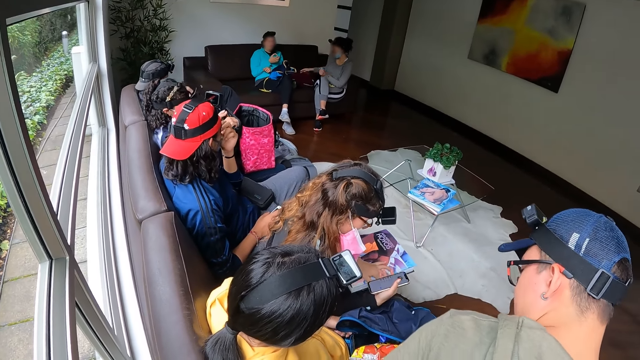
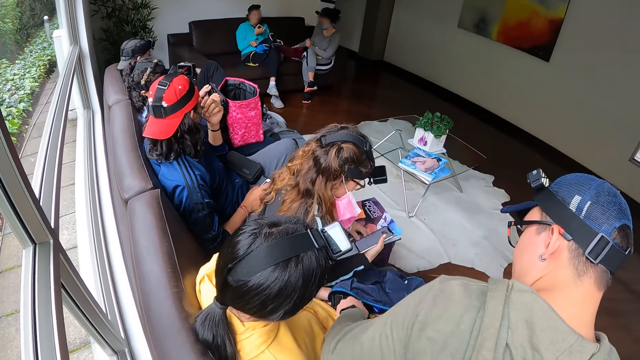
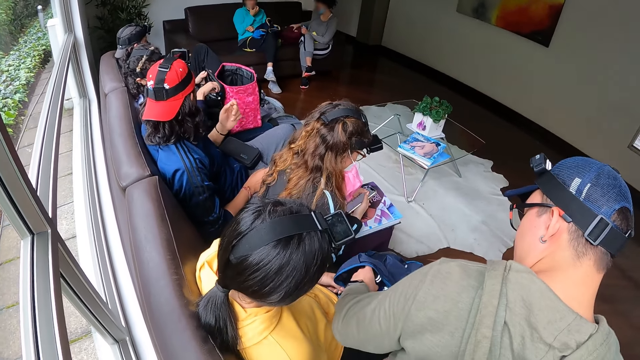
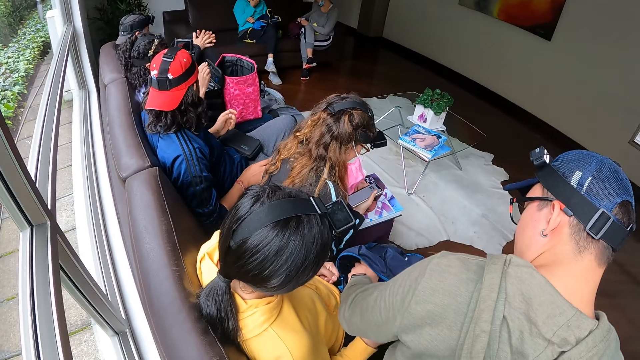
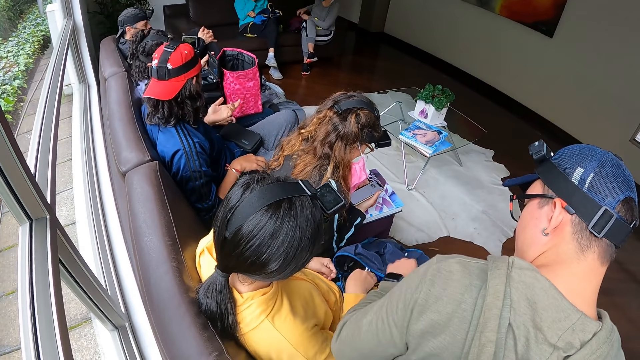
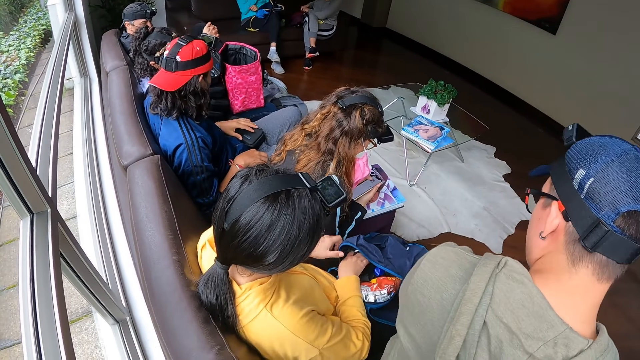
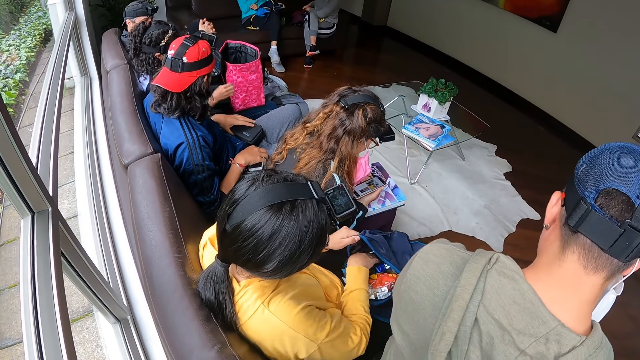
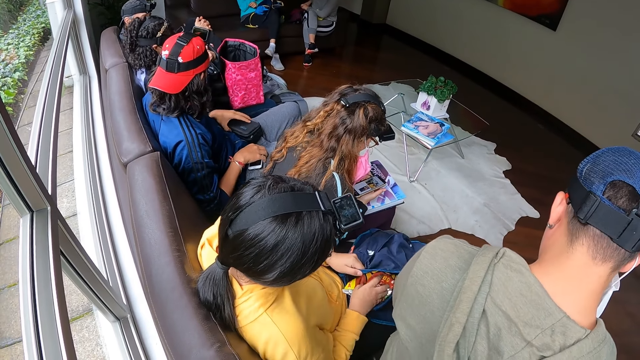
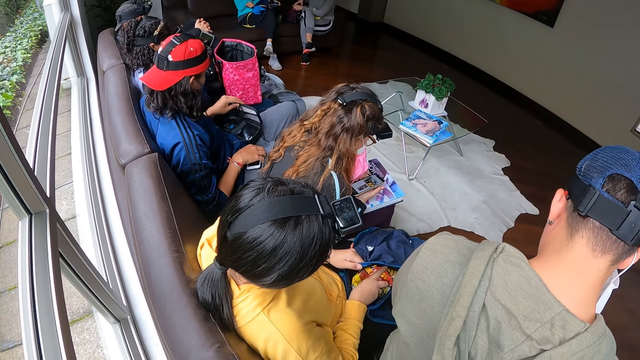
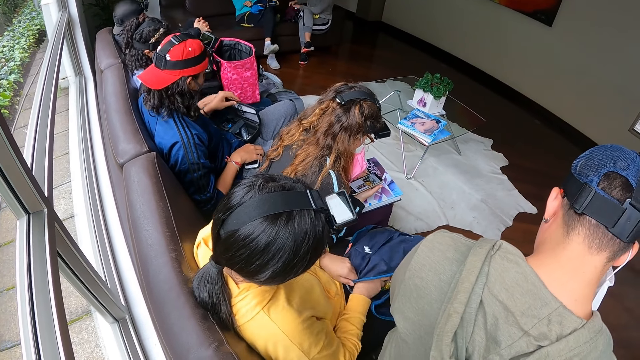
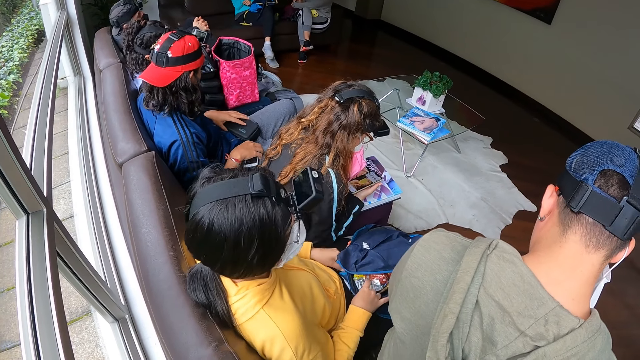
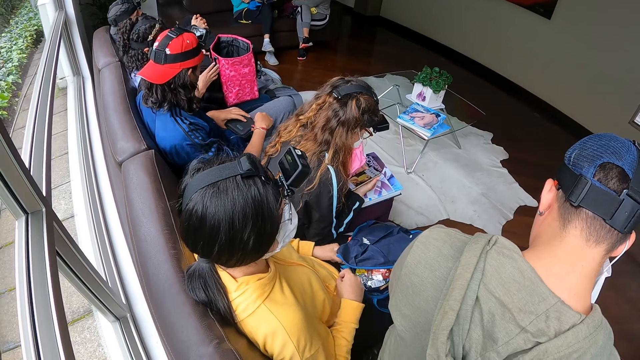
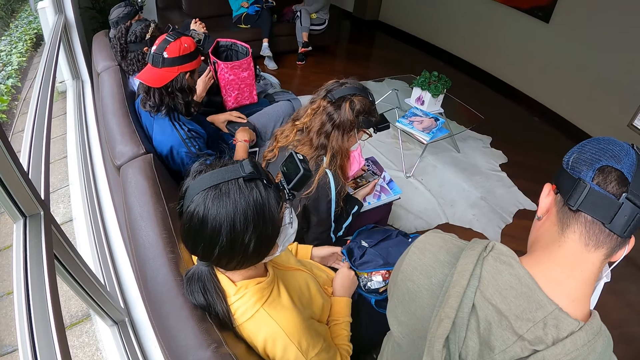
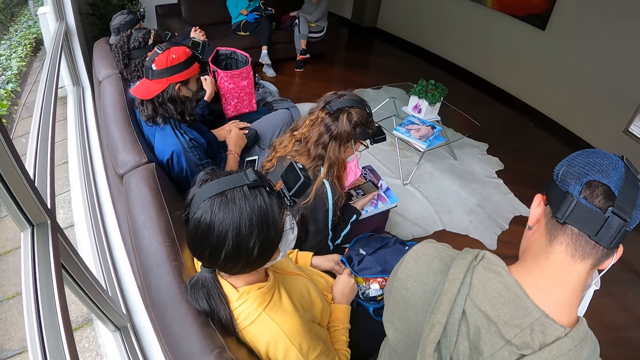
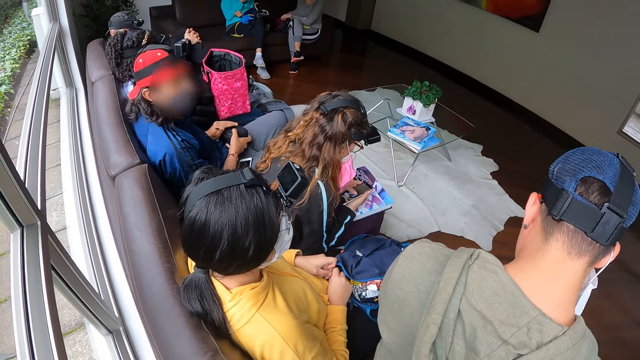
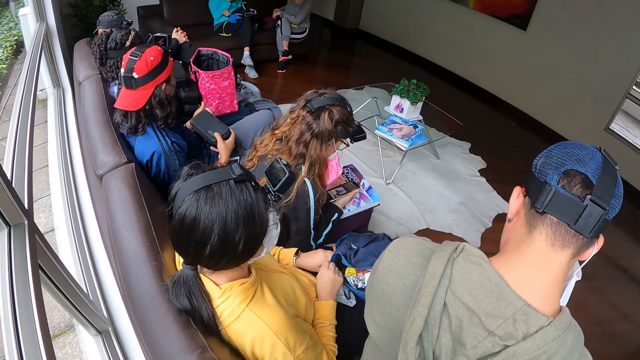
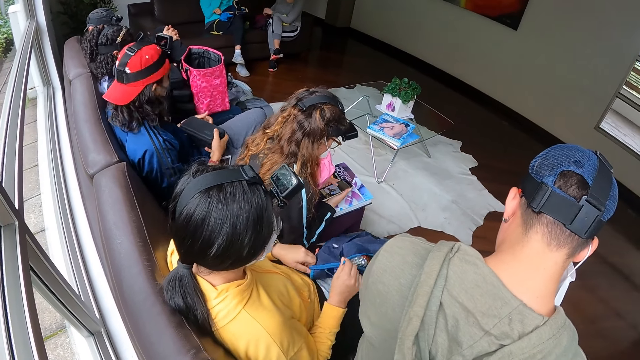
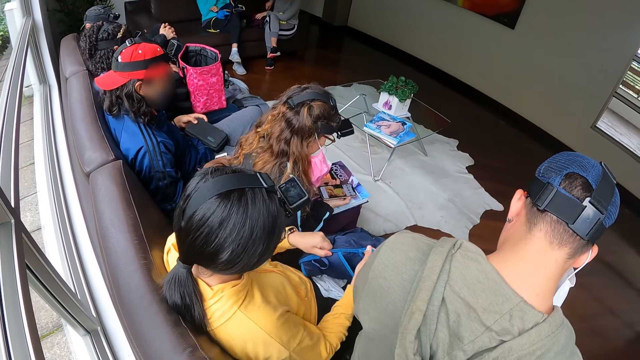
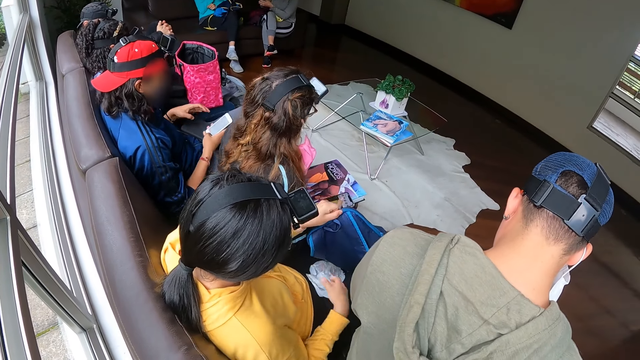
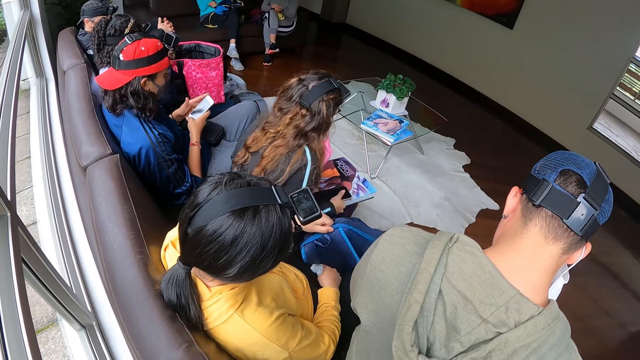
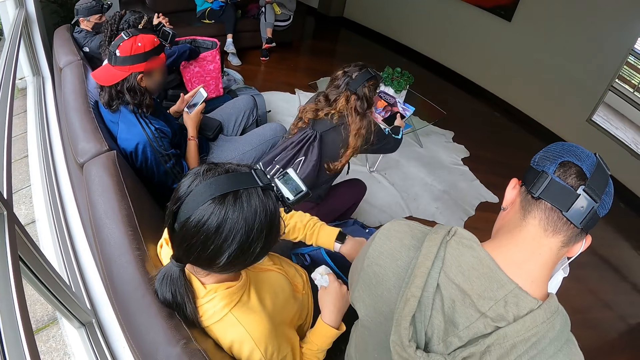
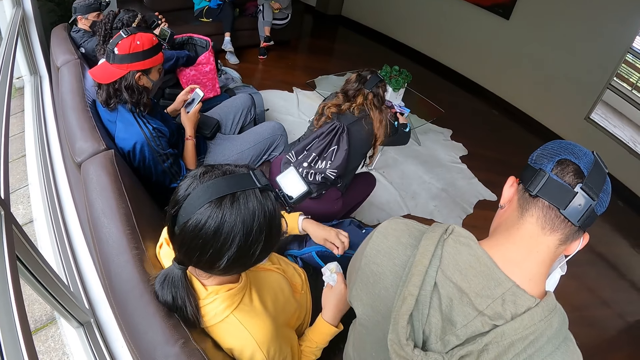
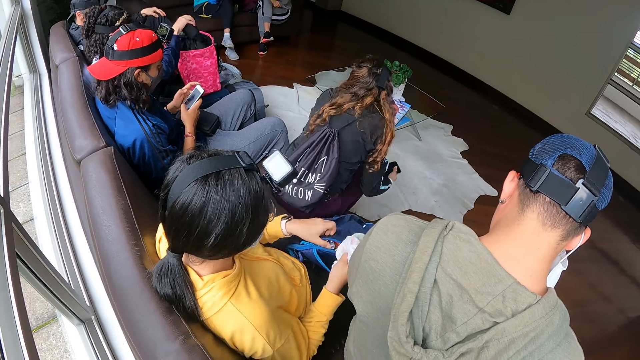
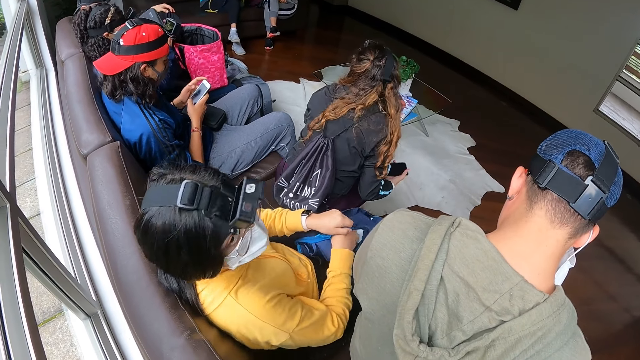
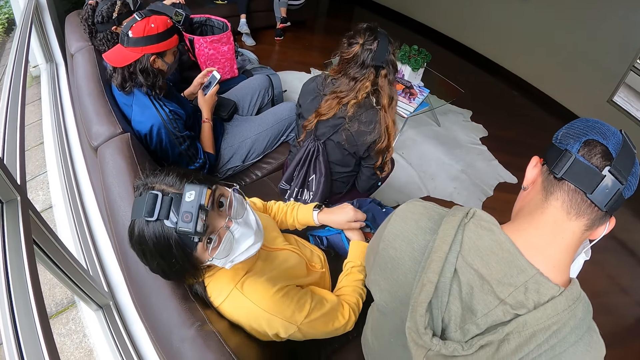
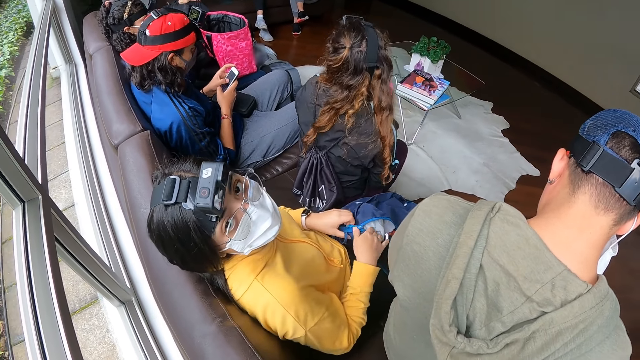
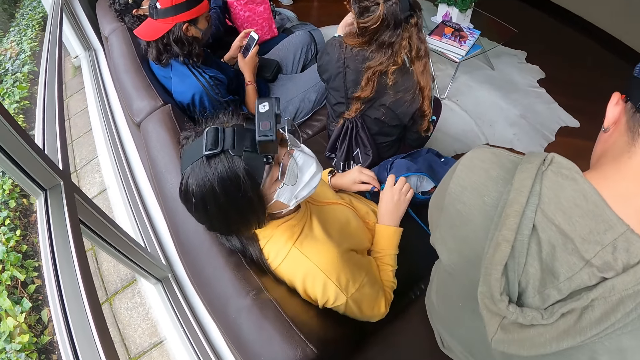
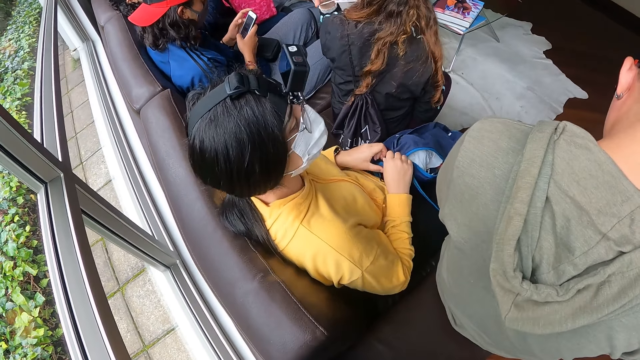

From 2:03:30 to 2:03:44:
A woman adjusts a nylon pack in a bag with her right hand. A man picks up the phone with his right hand. Another woman drops the book on a table with both hands. The first woman drops the cloth in the bag with her right hand.

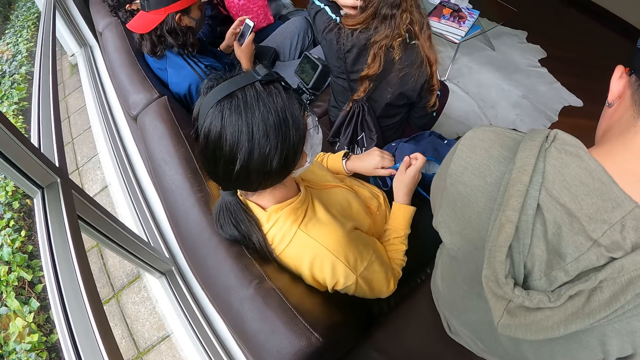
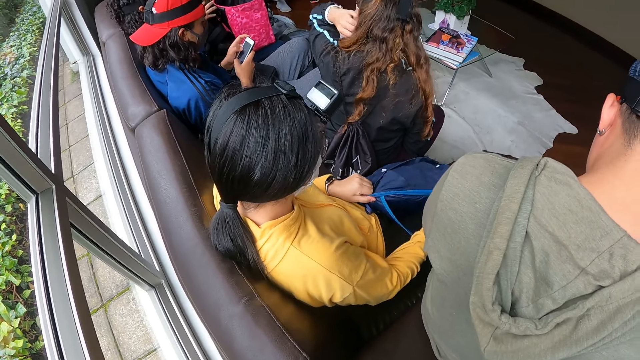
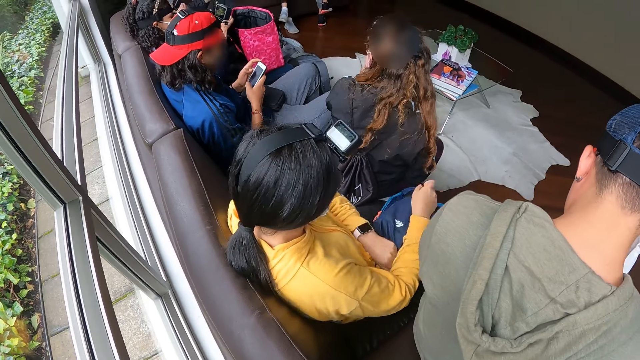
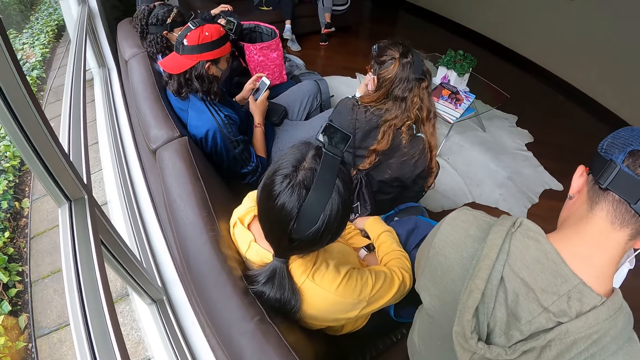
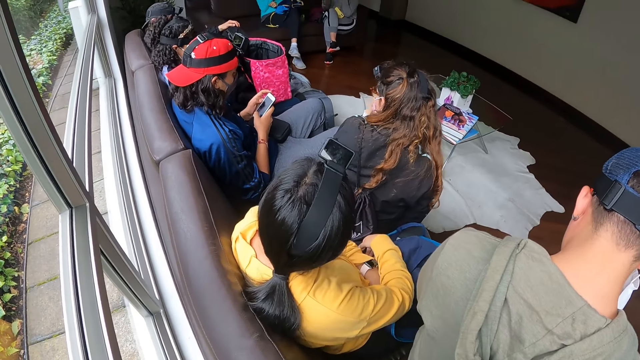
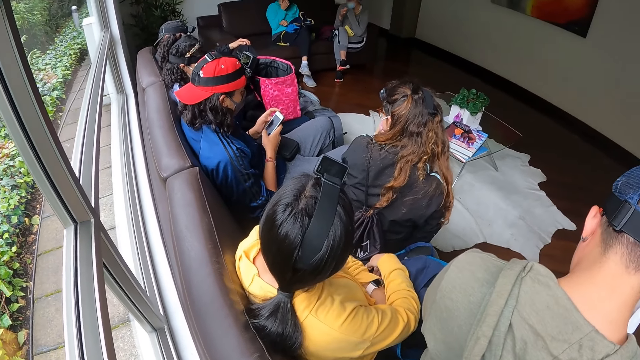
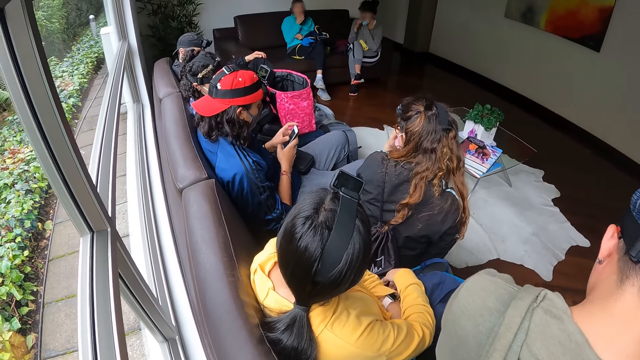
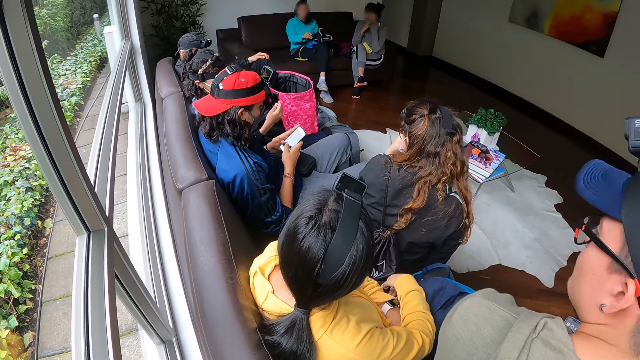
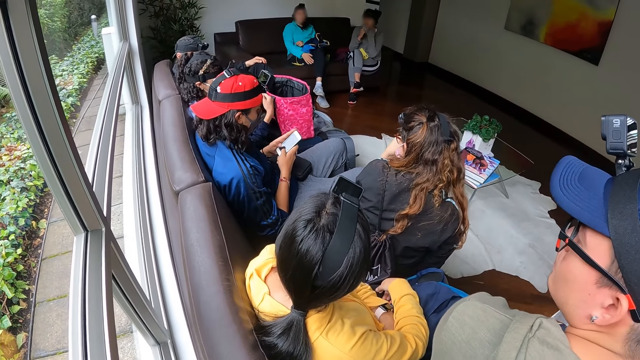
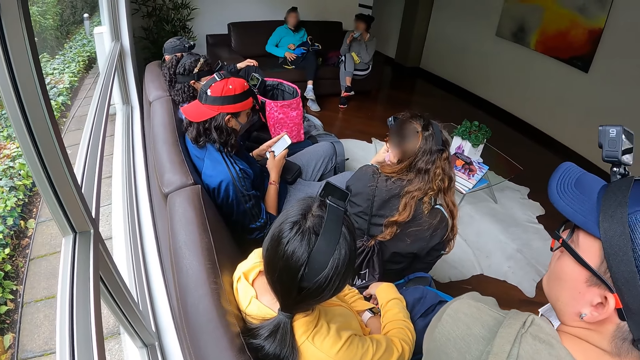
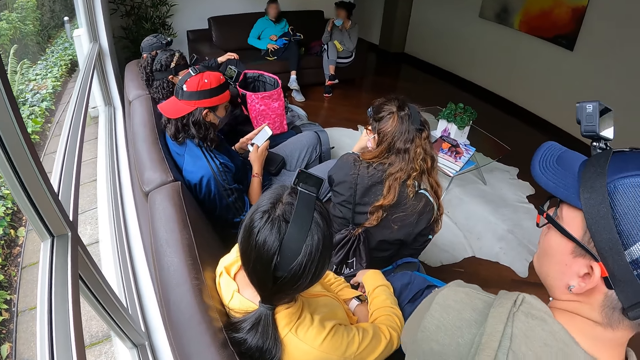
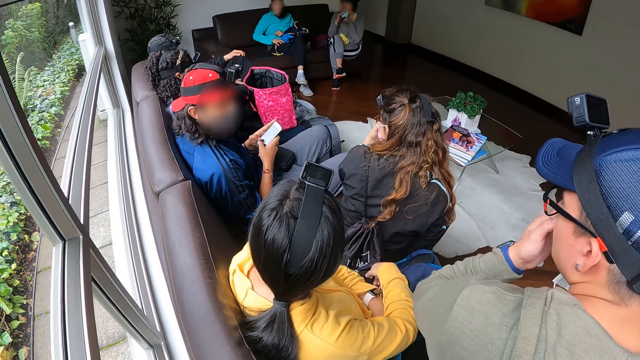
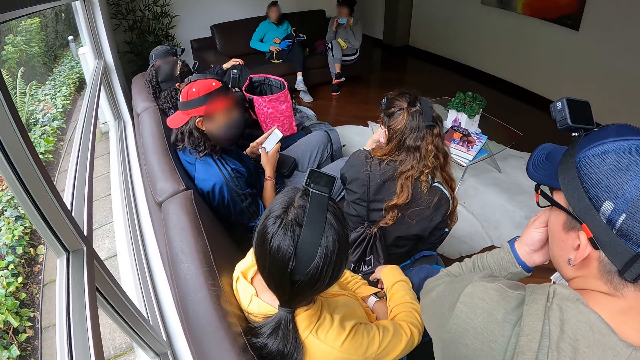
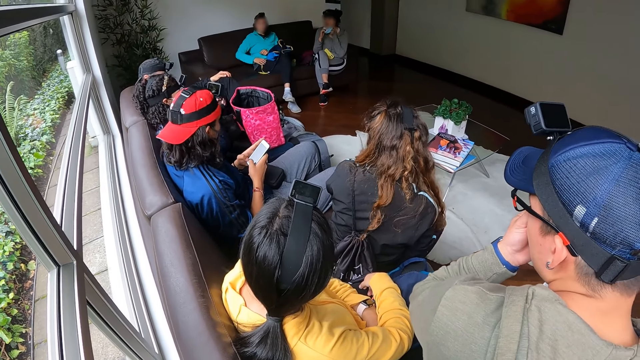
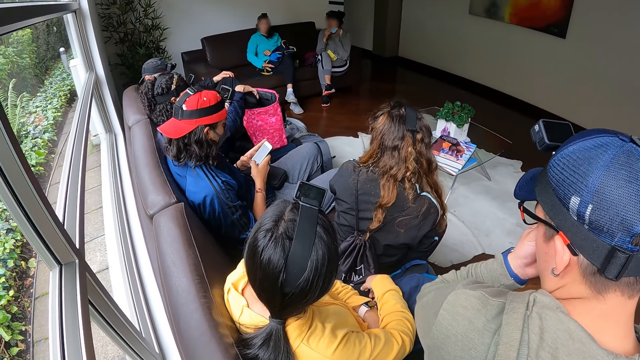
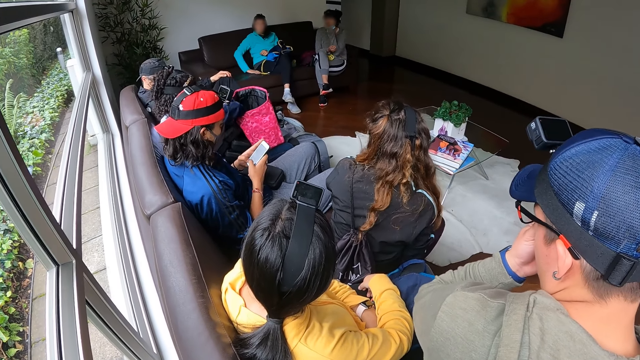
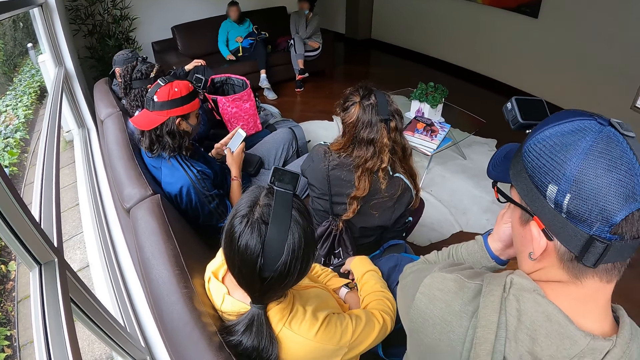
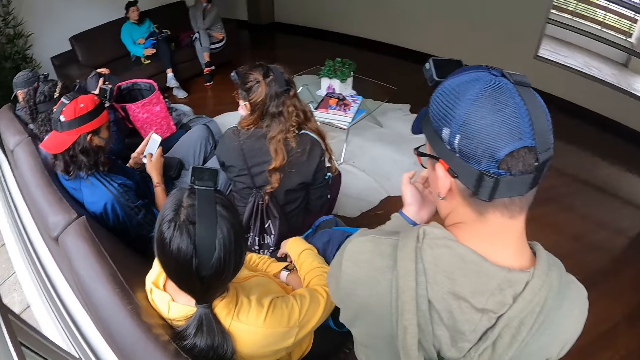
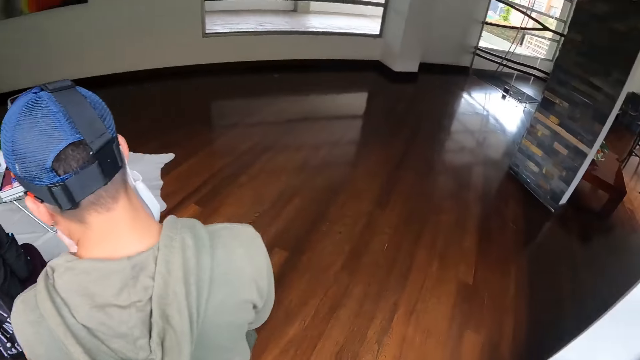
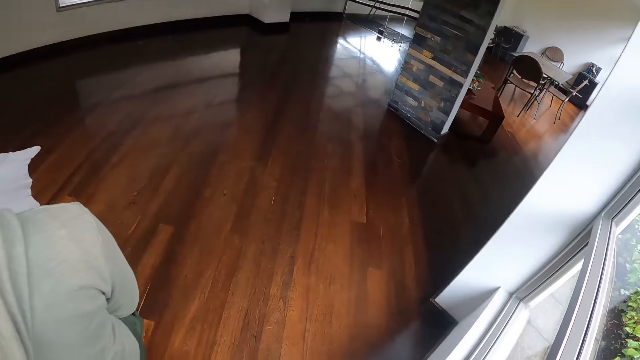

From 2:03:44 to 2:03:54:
A woman closes the zip of the bag with her right hand. Another woman drops the box in the bag with her right hand.
